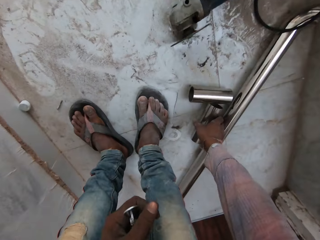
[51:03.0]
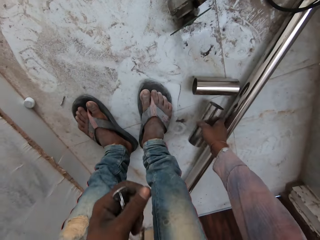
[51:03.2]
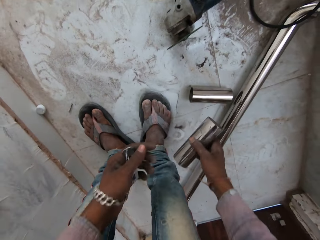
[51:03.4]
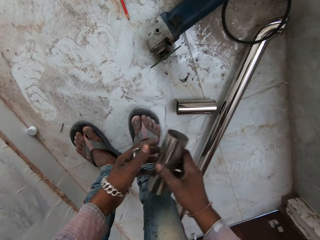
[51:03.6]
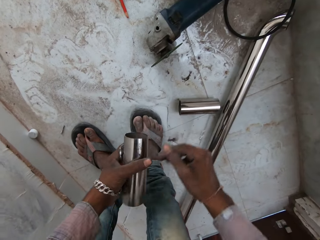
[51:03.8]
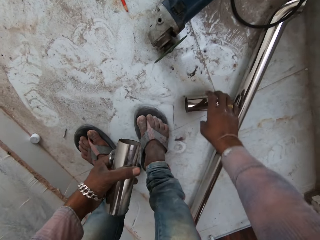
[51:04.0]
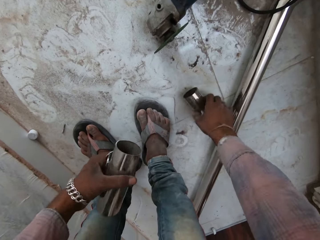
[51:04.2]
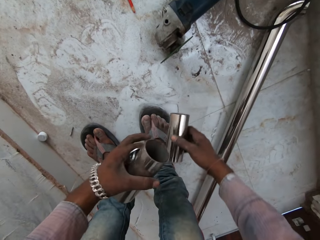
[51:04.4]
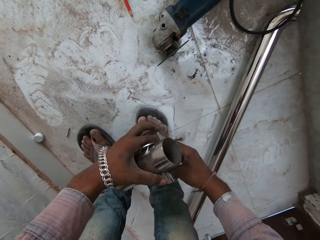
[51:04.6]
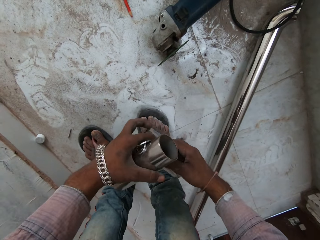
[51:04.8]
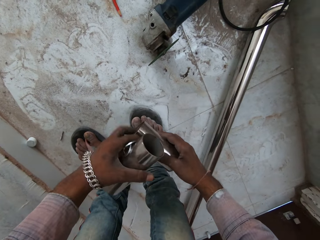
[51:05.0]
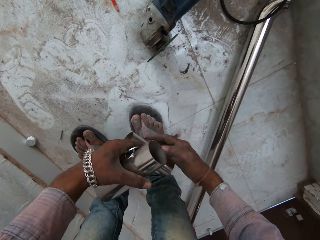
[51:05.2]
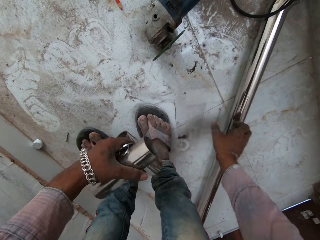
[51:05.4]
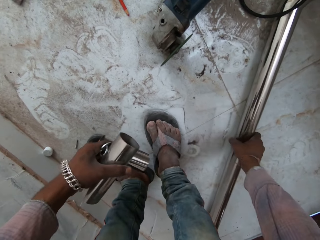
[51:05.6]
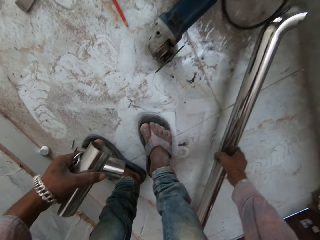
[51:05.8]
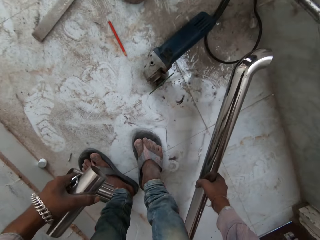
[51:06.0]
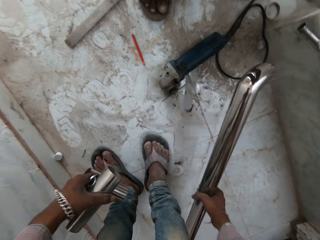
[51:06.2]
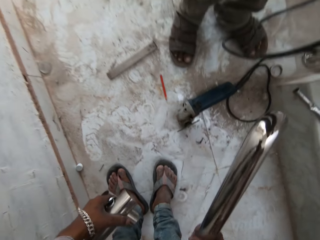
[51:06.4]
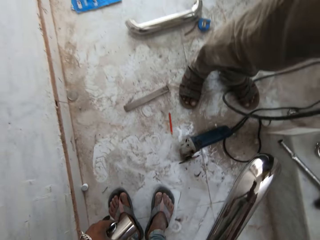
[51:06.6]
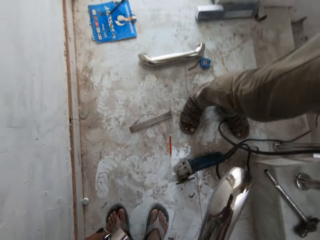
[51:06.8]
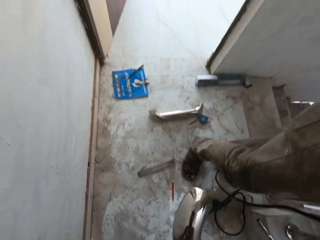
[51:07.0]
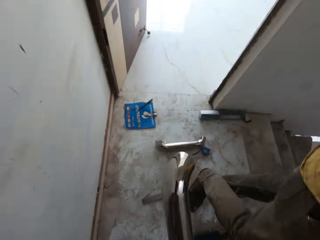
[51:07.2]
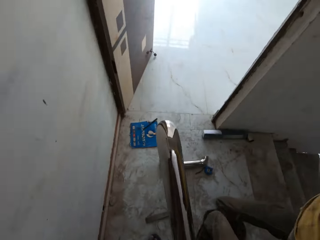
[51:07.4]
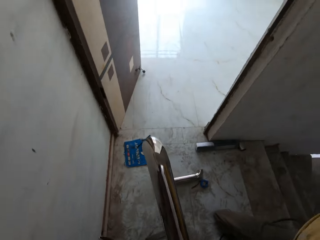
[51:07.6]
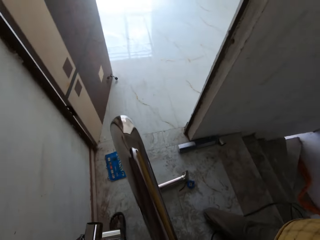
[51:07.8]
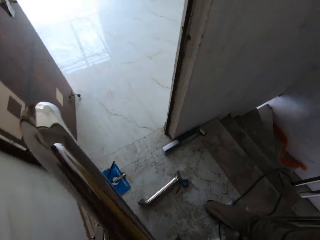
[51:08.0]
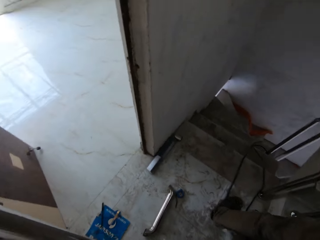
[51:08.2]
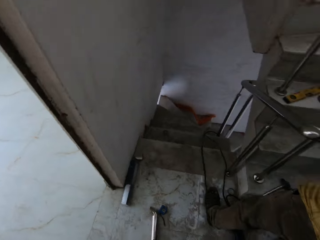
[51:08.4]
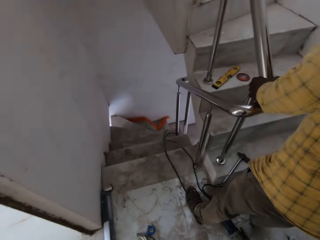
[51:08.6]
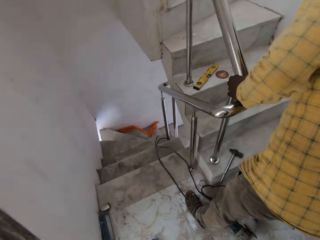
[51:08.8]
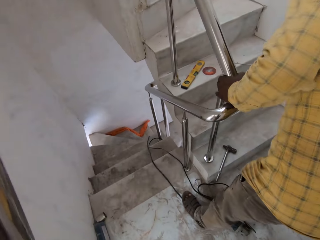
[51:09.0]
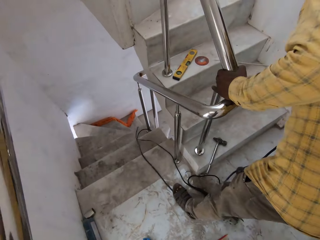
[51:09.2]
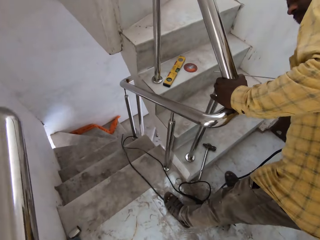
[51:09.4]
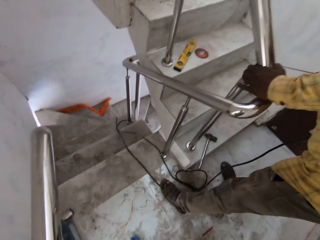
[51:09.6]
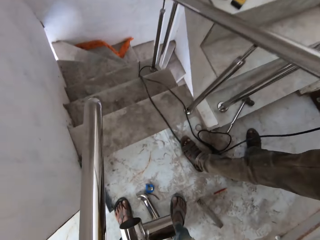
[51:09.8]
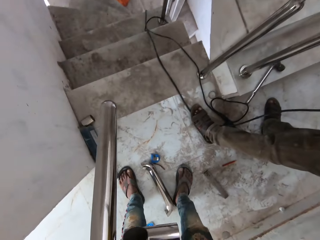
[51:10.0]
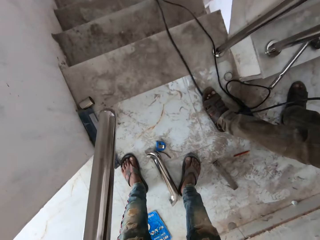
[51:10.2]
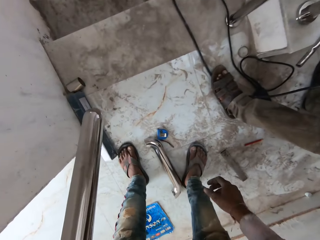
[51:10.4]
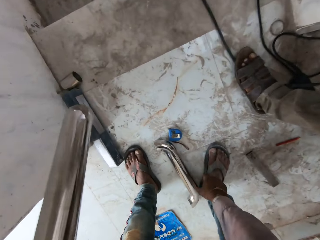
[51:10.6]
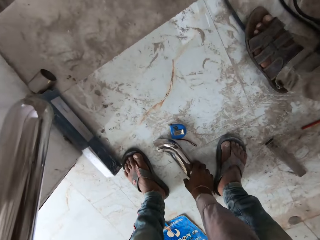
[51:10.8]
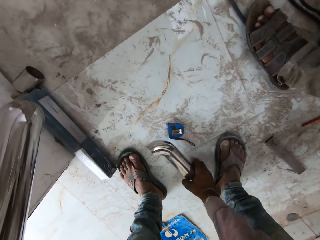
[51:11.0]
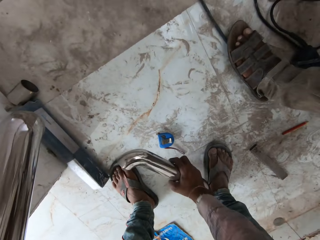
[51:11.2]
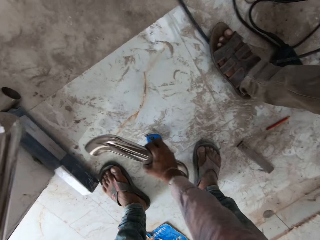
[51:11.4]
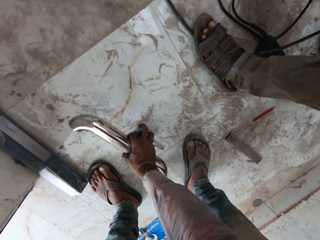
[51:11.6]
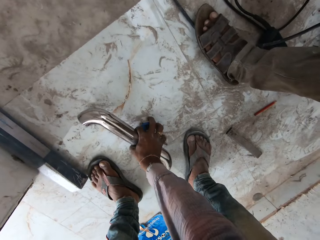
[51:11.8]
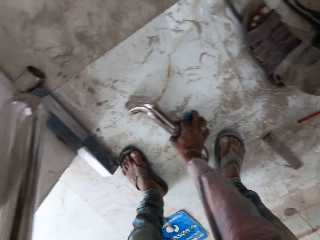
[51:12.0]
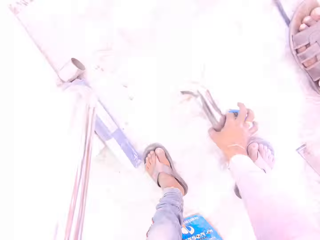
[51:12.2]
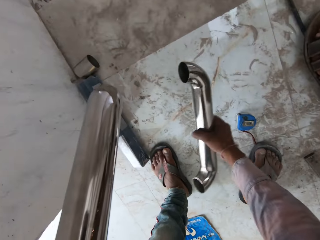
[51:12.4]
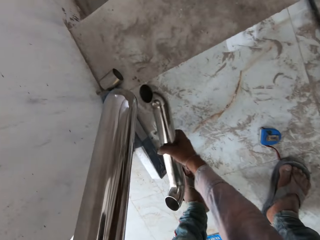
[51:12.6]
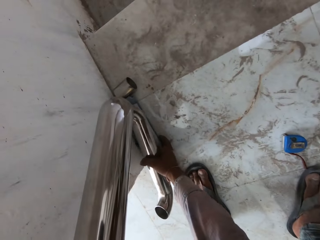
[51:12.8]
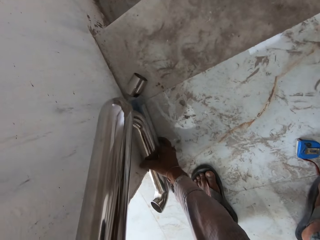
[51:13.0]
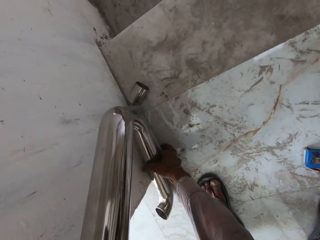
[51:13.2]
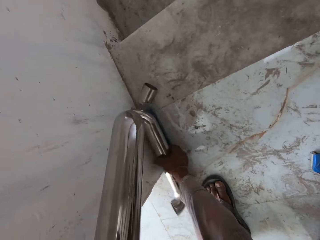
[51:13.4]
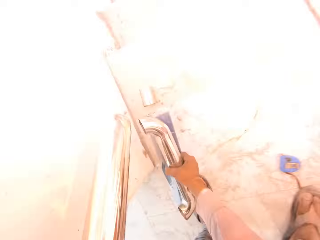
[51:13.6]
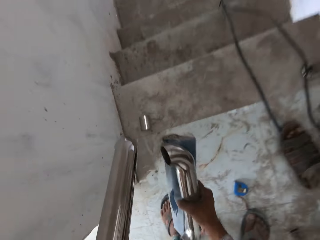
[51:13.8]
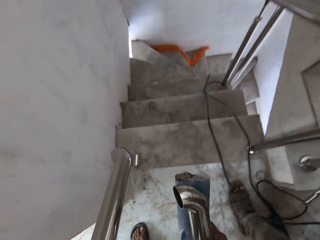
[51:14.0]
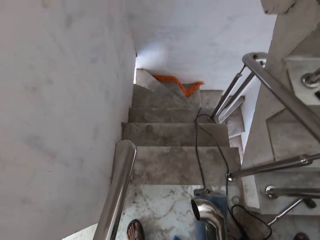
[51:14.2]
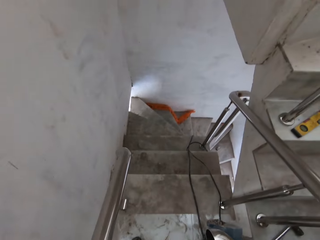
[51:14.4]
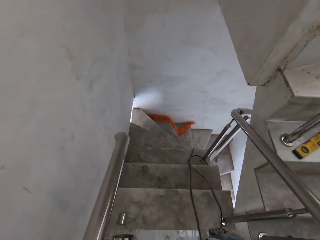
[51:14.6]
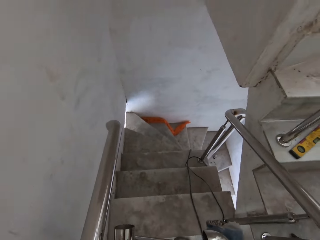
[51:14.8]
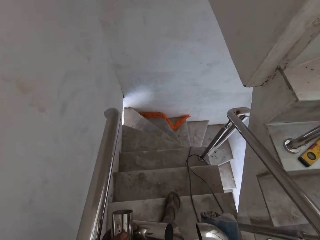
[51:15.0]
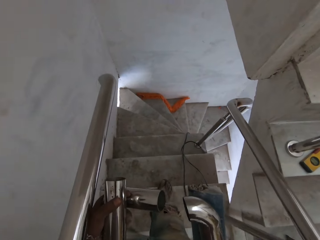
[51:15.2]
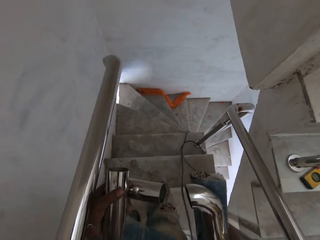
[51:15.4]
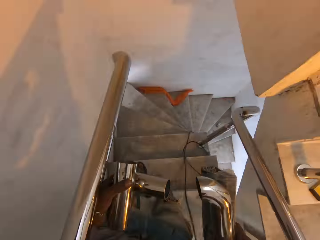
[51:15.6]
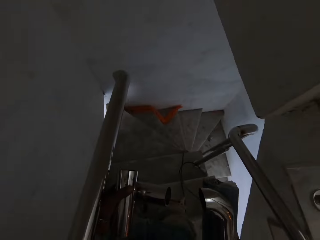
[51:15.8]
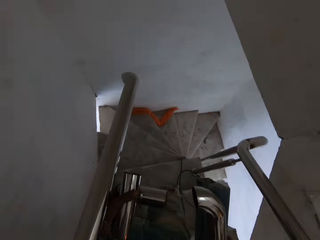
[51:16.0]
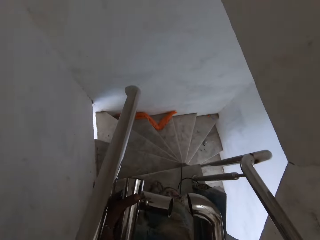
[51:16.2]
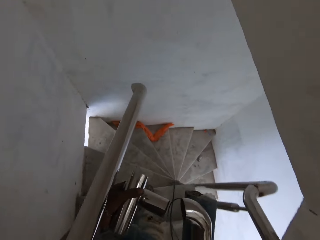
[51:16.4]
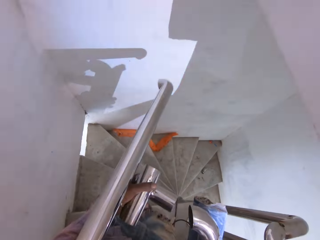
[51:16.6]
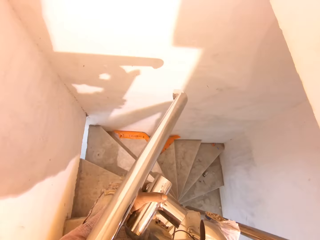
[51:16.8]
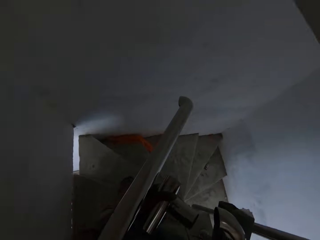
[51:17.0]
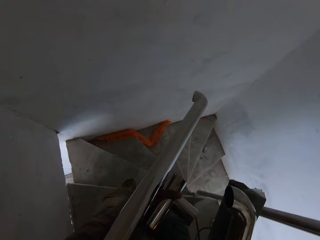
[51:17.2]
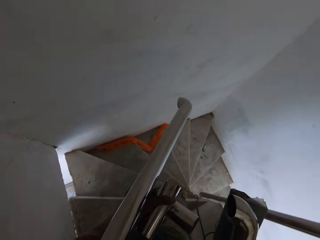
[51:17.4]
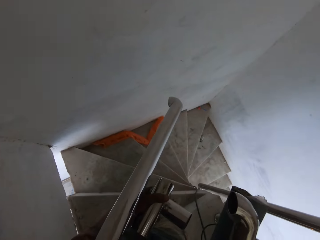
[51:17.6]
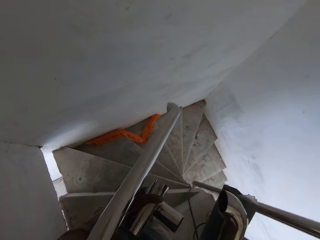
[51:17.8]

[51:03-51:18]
The camera wearer picks a railing pipe or grill rail part from the staircase landing with his right hand. He passes the railing pipe from his right hand to his left hand. He picks a railing pipe from the staircase landing with his right hand. He passes the railing pipe from his right hand to his left hand. He picks a railing pipe from the staircase landing with his right hand. He passes the railing pipe from his right hand to his left hand. He picks a railing pipe from the staircase landing with his right hand. He holds a tape measure. He moves a blue electric measure tape on the staircase landing with his right hand. He picks a packet from the staircase landing with his right hand. He walks down the staircase. He carries the grill rail parts.

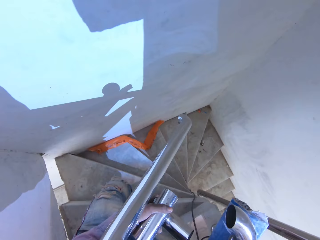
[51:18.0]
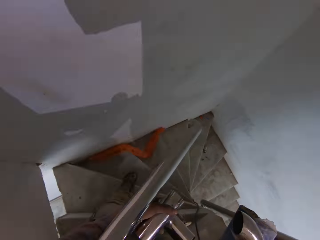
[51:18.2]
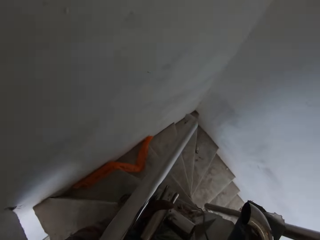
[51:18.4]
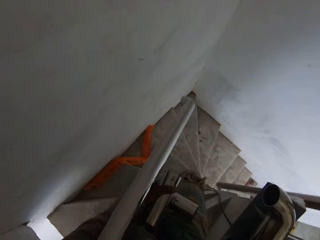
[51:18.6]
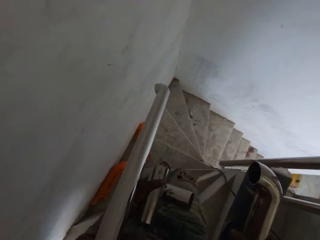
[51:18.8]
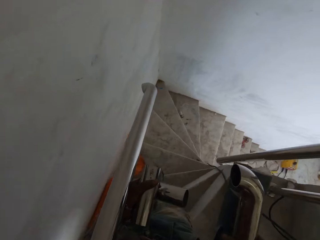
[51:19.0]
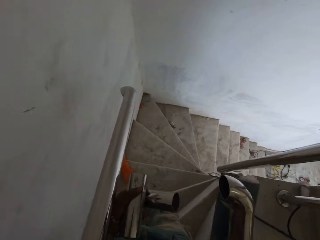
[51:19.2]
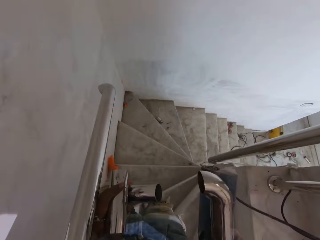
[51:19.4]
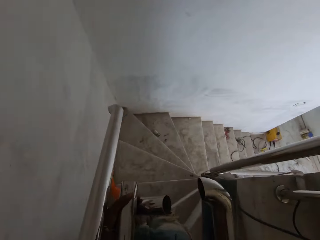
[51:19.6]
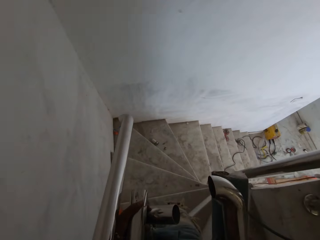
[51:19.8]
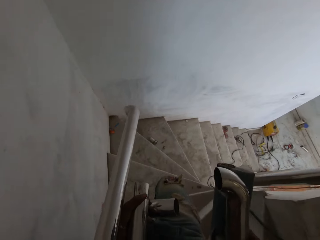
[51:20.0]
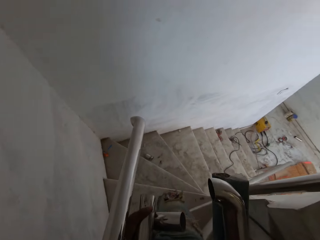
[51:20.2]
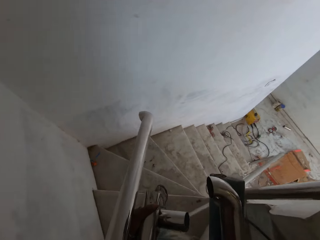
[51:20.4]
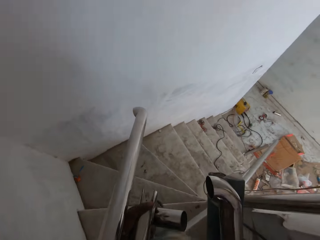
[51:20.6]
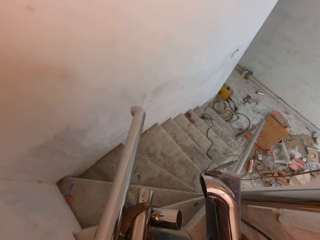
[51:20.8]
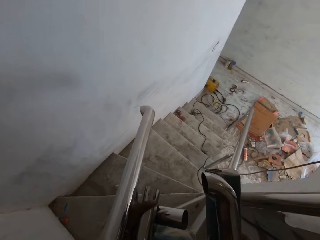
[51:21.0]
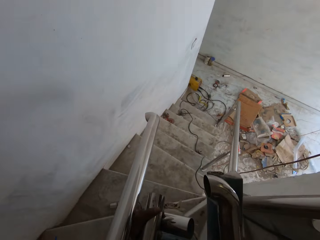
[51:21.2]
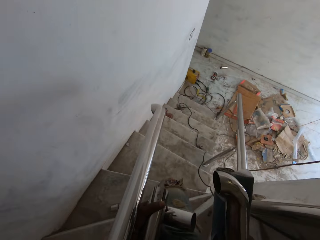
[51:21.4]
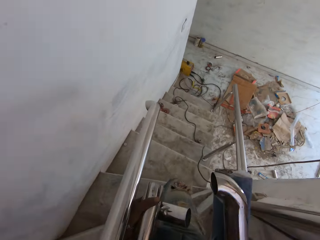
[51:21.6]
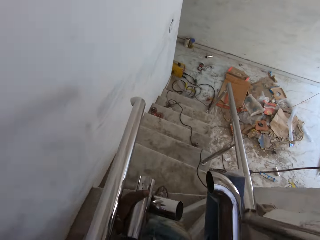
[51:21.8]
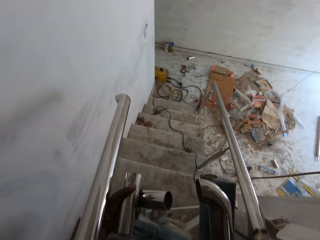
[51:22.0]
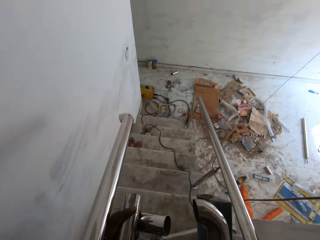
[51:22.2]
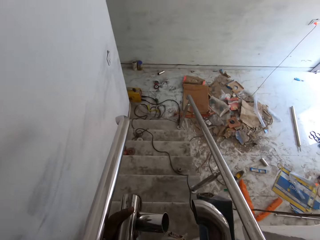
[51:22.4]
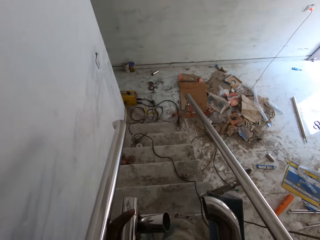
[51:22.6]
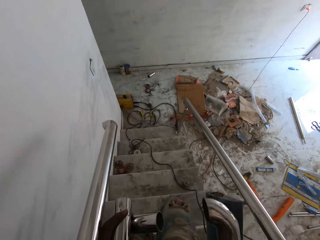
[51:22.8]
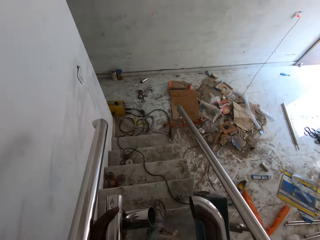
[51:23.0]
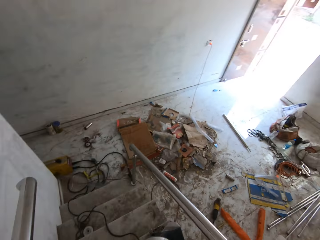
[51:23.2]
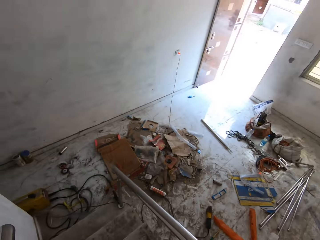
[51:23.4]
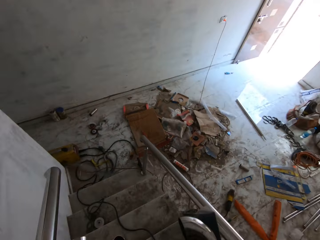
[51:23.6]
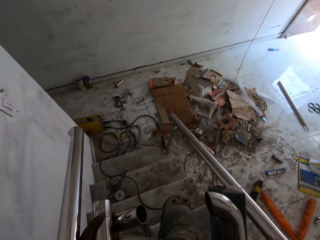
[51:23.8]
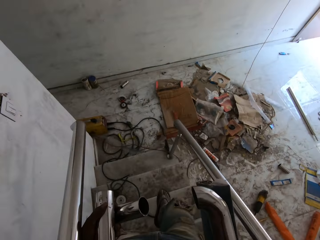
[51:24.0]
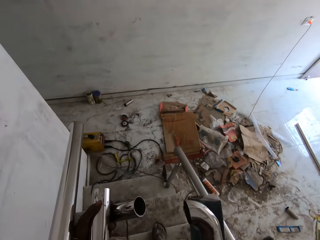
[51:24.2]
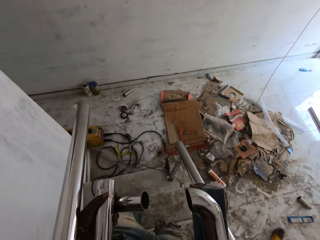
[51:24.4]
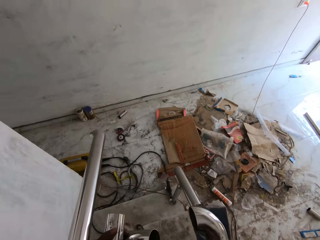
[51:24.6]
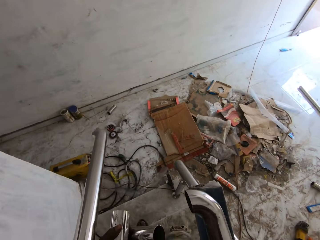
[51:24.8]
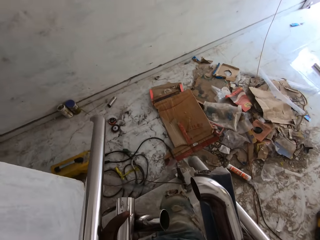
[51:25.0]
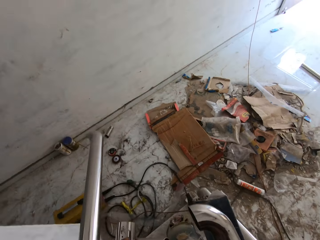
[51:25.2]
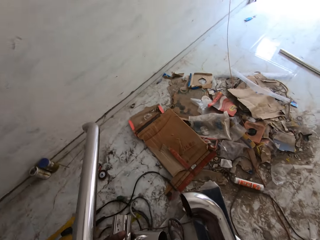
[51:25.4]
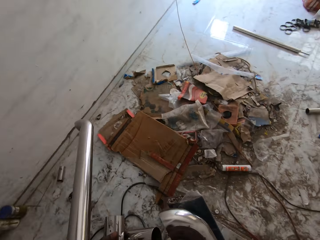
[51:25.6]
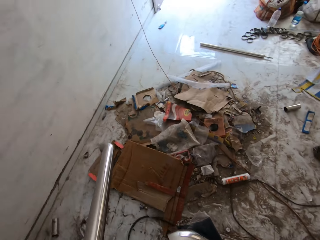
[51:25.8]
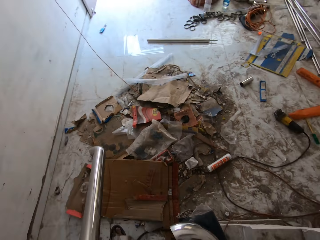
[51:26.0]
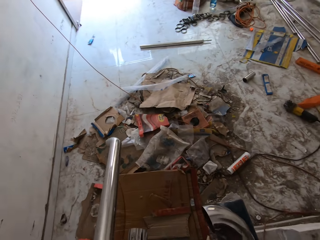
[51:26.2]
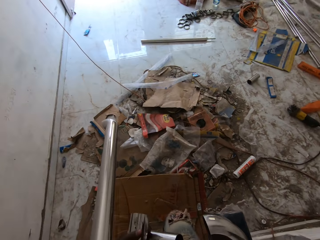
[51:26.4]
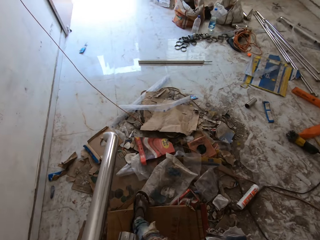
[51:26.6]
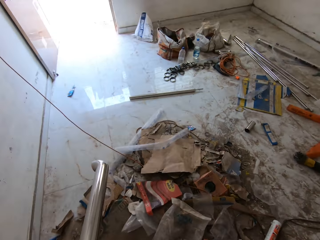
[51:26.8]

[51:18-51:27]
The camera wearer climbs down the stairs.
